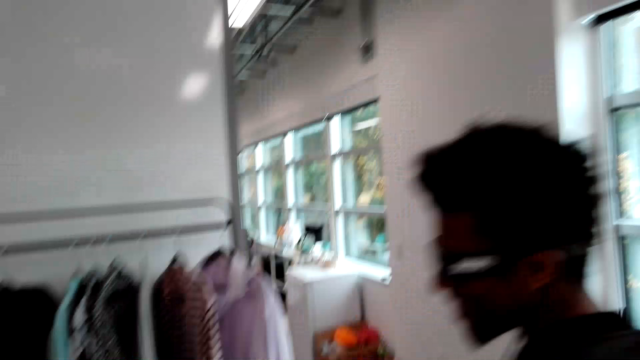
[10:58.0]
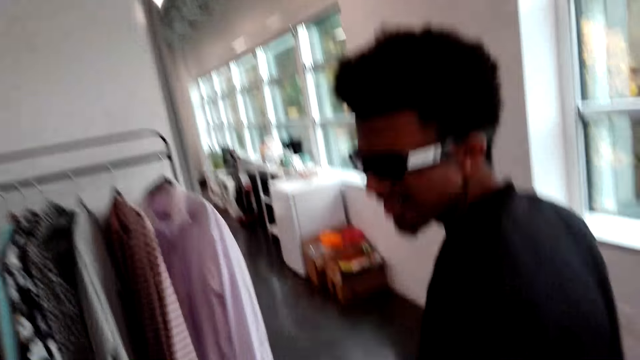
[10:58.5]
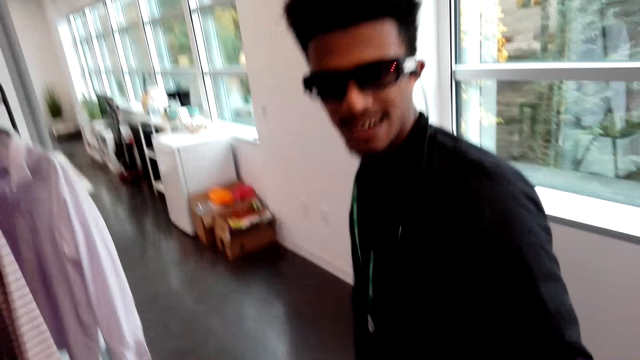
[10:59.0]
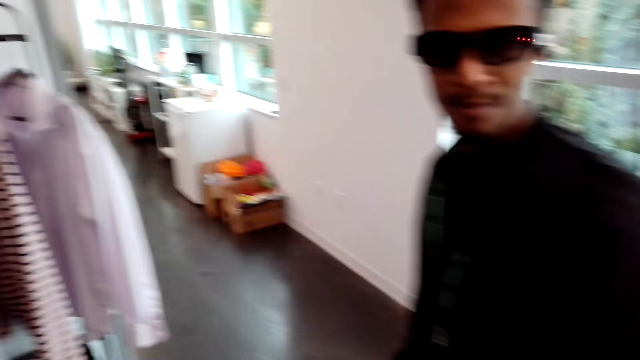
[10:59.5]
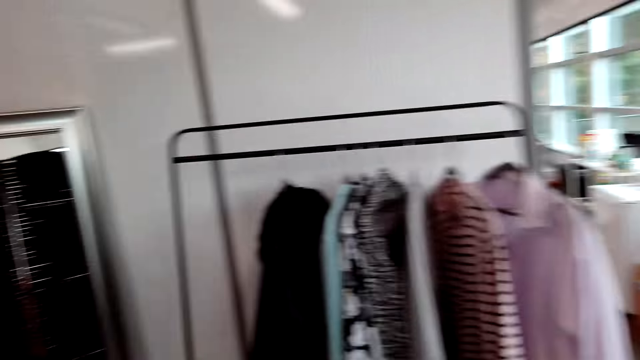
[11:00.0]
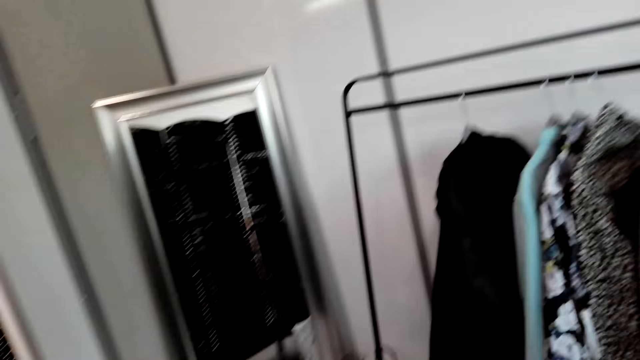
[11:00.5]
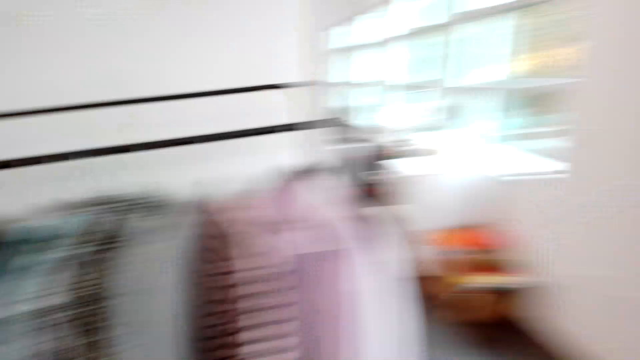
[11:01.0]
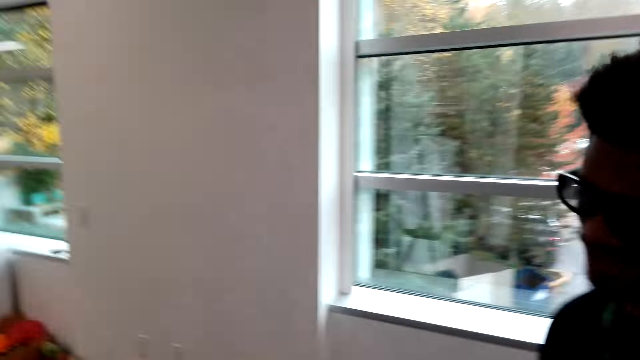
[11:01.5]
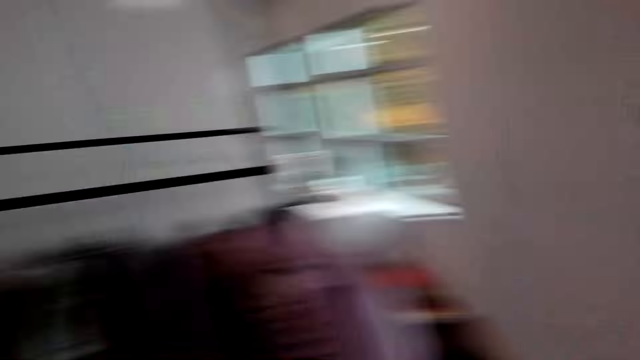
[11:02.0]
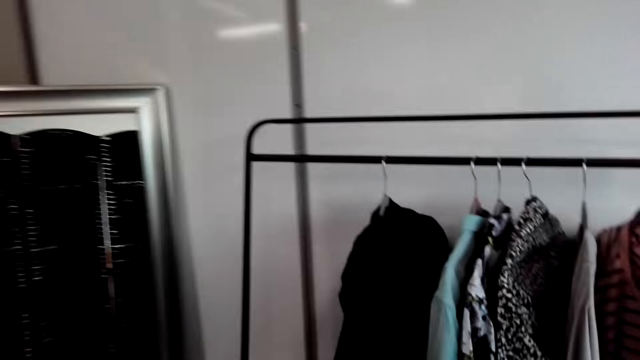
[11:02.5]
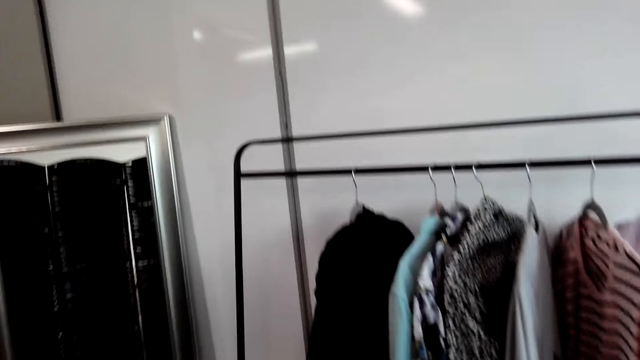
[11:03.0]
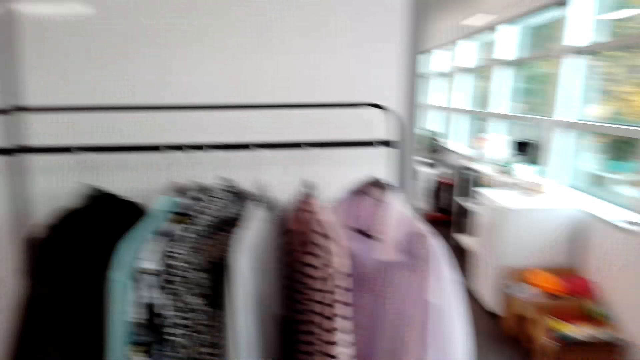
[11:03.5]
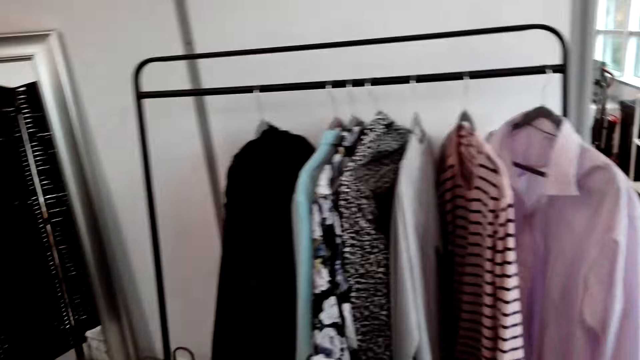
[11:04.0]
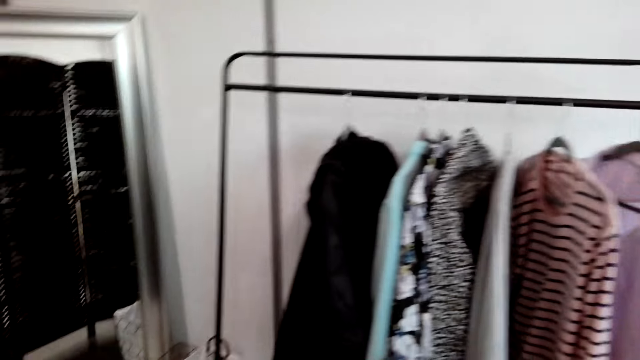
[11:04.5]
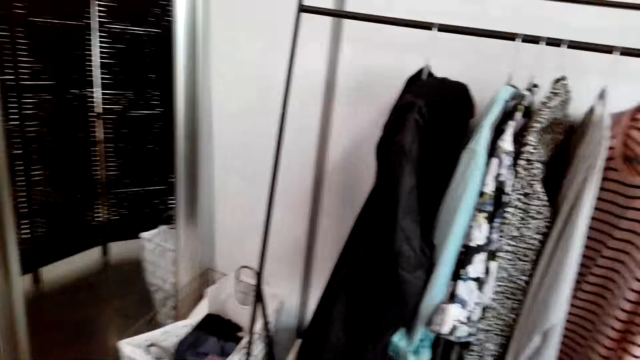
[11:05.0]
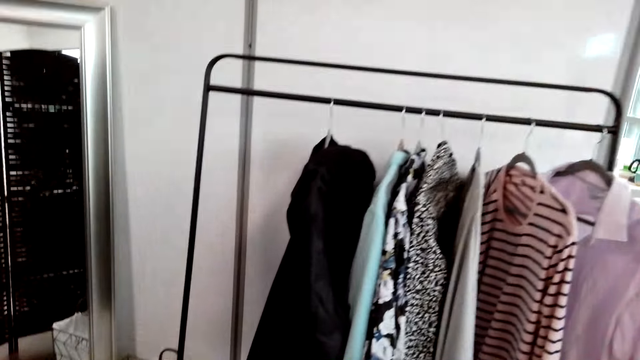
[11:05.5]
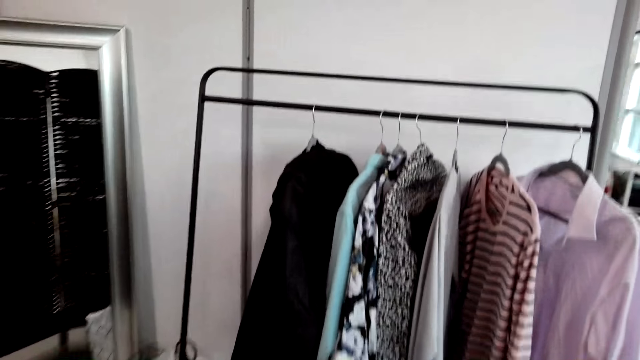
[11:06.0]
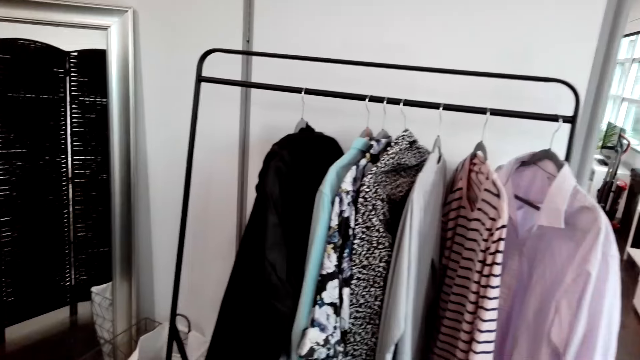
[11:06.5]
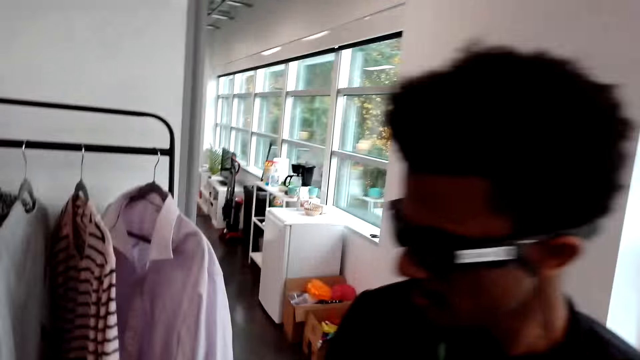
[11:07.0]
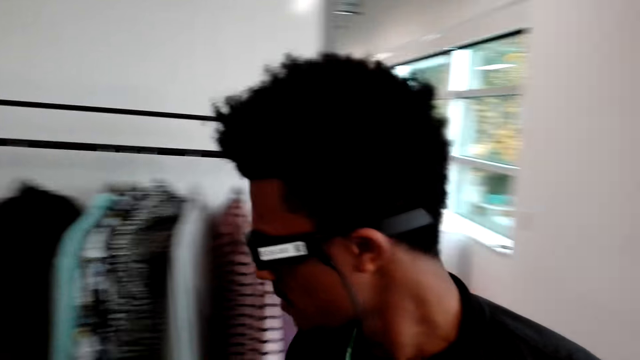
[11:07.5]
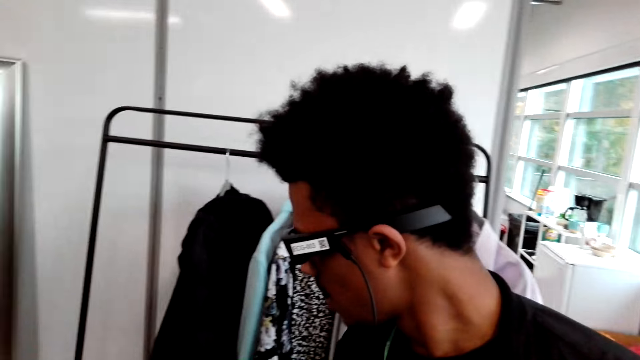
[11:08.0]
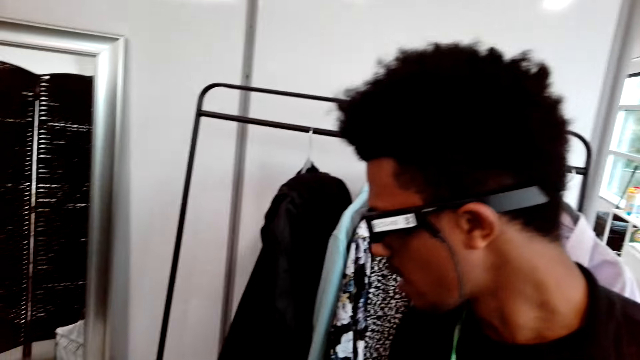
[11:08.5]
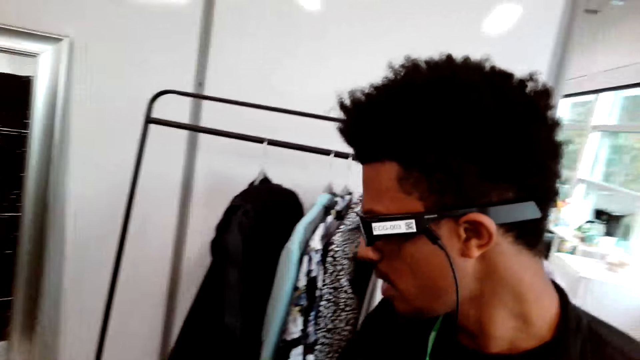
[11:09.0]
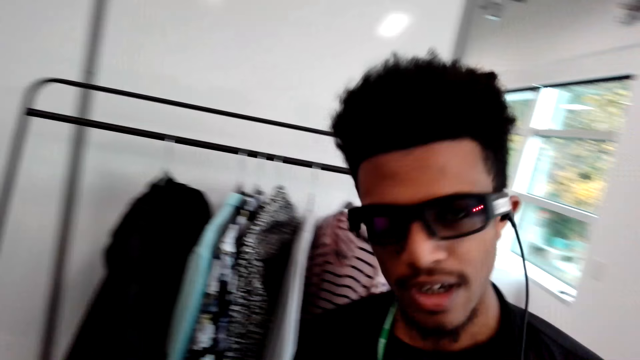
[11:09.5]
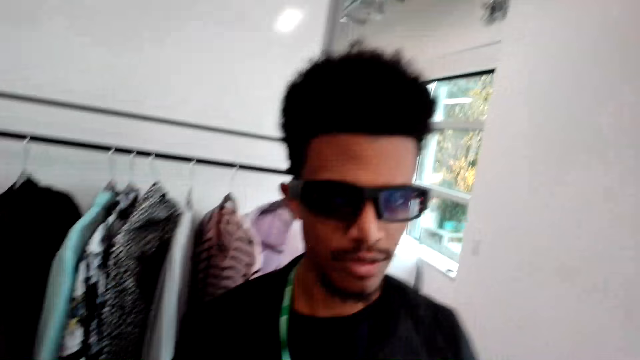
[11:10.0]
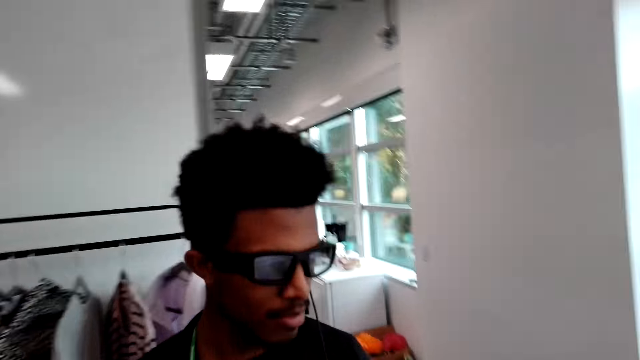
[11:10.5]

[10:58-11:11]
The camera wearer looks around. They interact with a person.

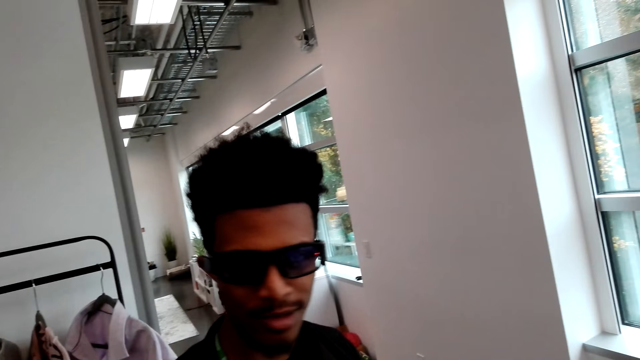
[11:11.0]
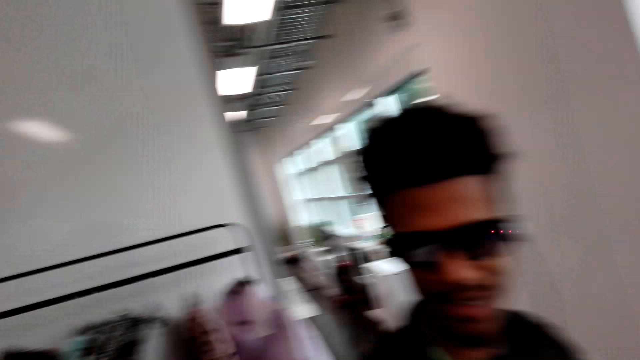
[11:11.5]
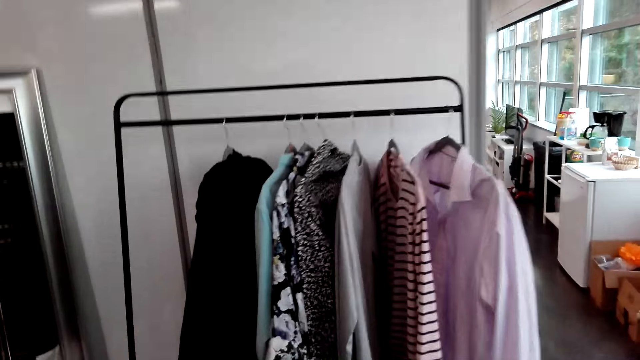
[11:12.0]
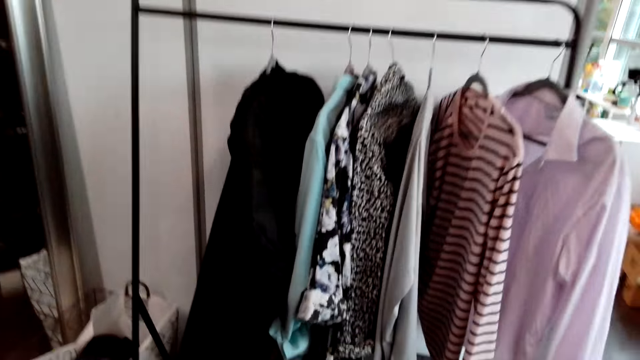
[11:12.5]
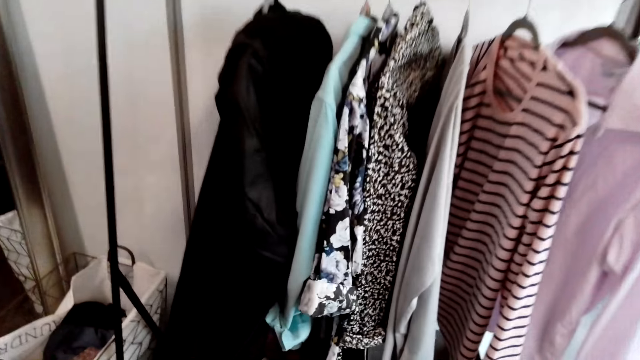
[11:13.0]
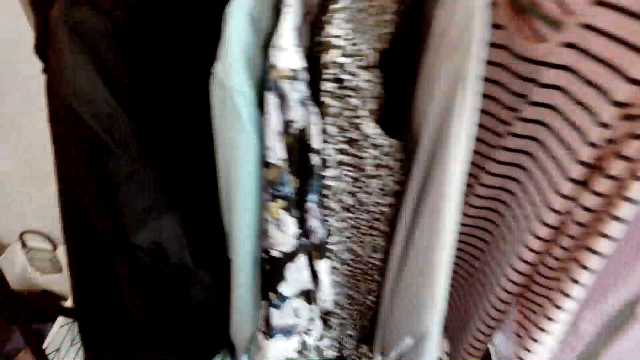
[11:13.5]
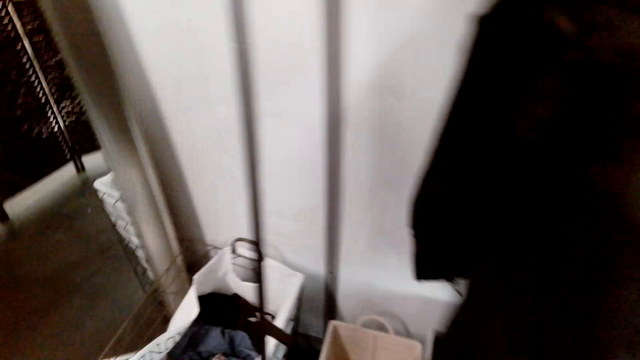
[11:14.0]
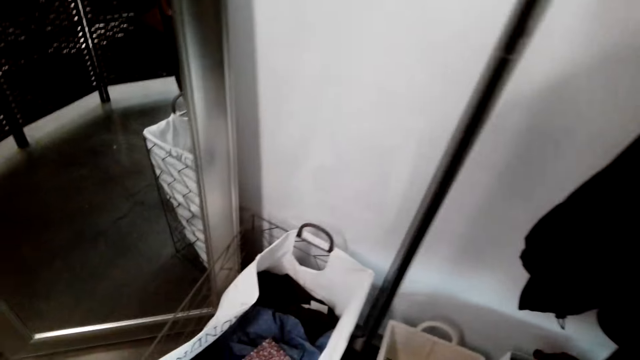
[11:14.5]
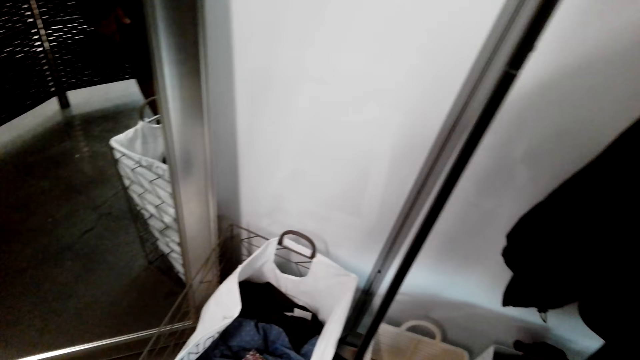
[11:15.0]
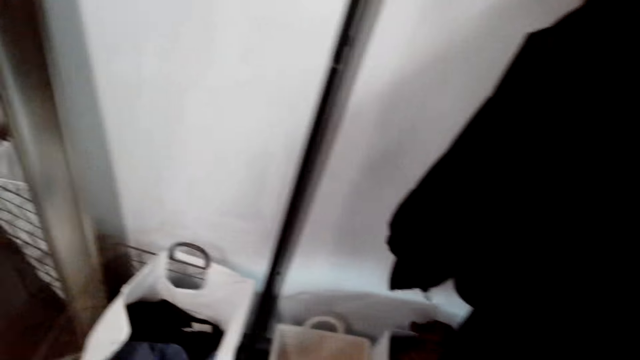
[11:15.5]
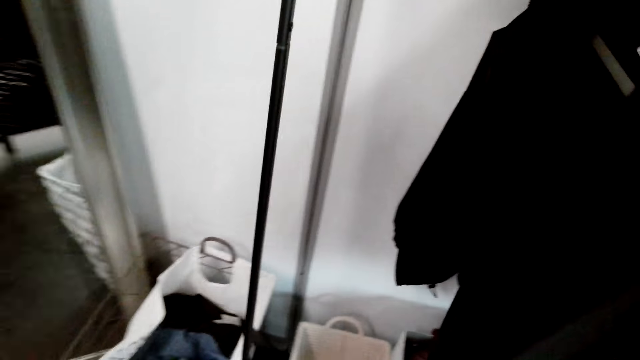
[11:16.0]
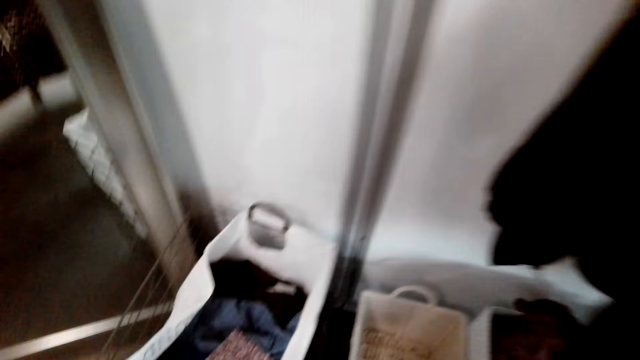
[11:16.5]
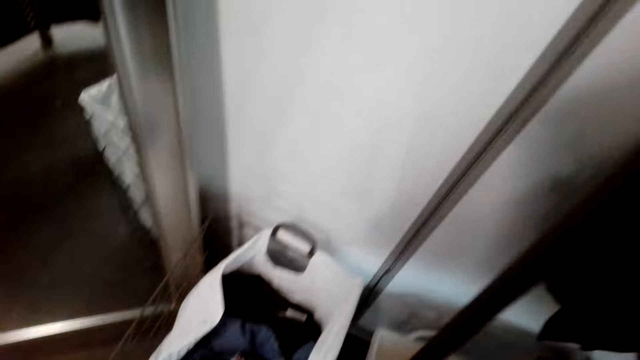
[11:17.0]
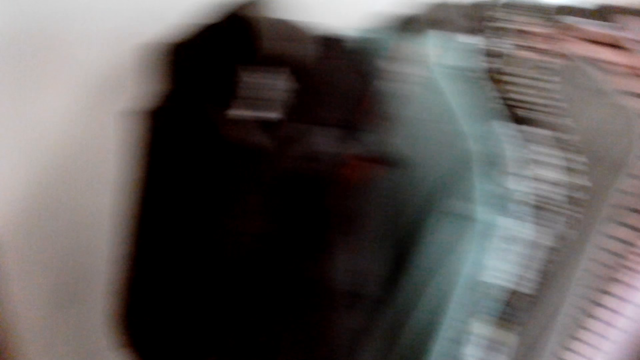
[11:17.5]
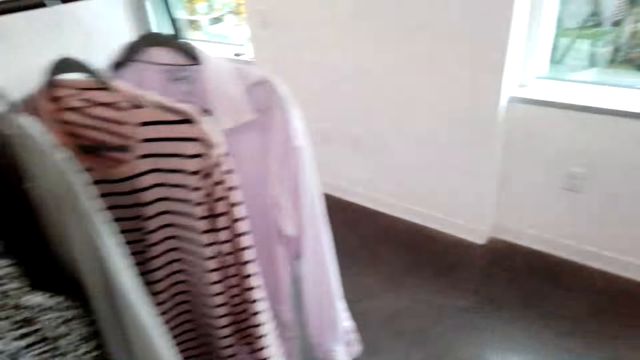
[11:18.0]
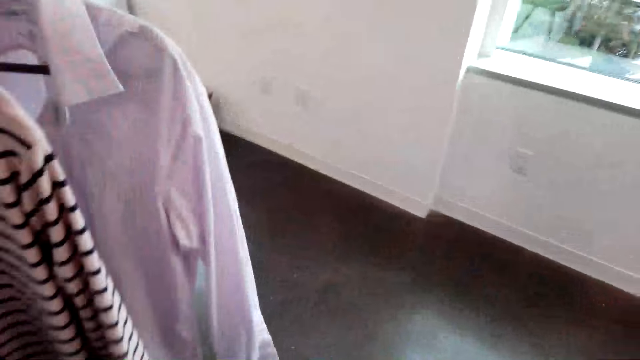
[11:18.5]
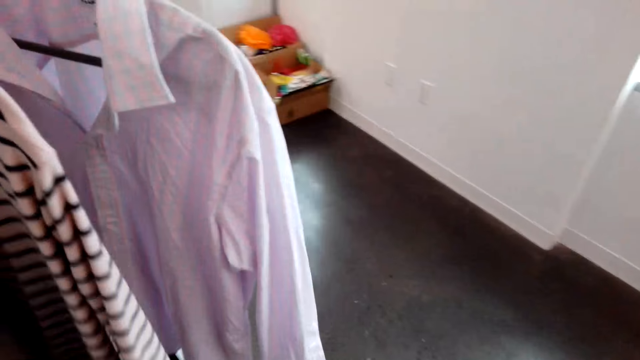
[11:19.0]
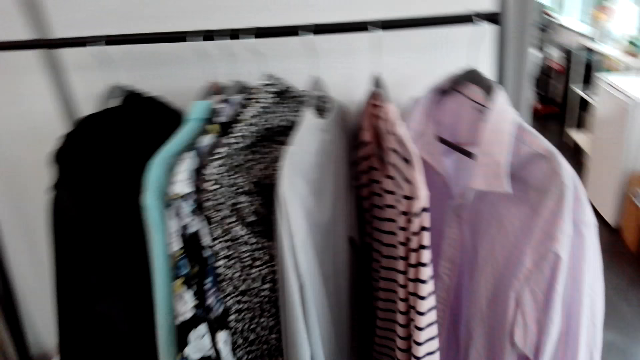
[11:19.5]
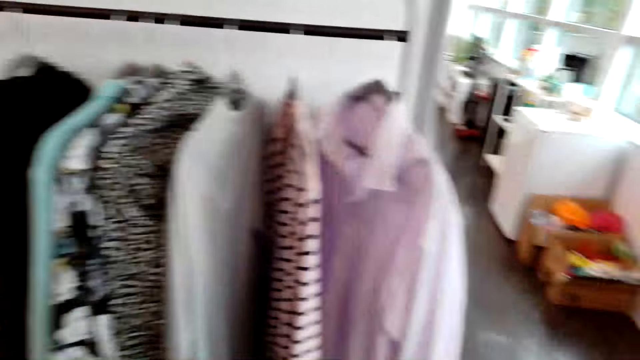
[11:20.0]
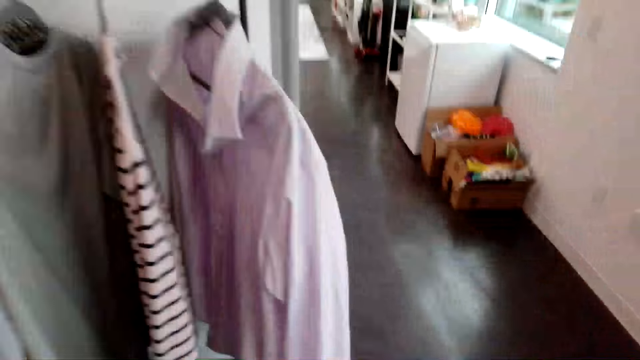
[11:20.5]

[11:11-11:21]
The camera wearer moves in the room. They look around.
